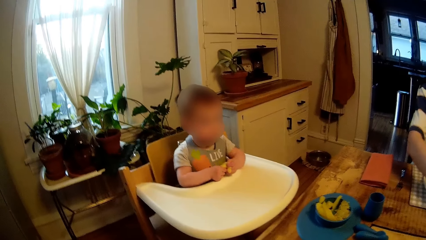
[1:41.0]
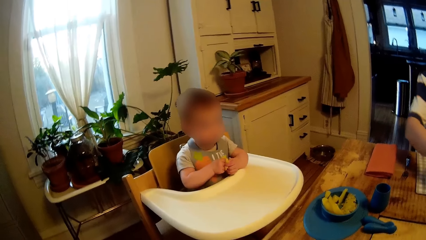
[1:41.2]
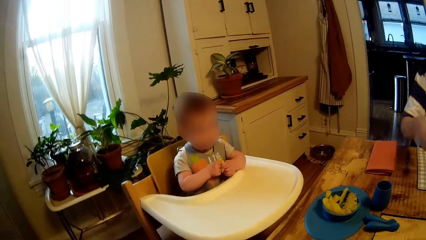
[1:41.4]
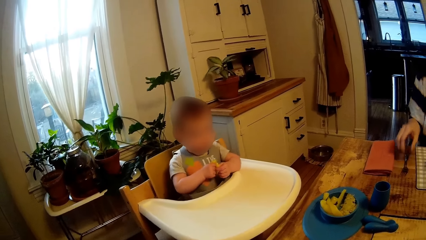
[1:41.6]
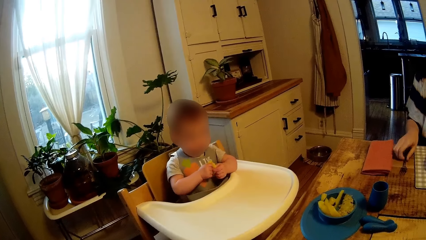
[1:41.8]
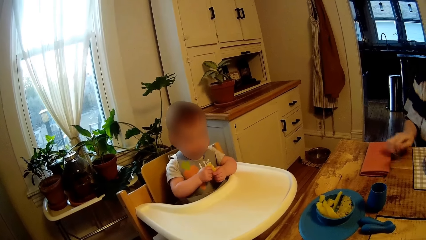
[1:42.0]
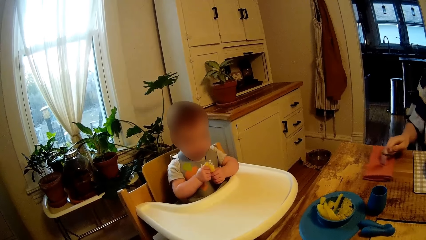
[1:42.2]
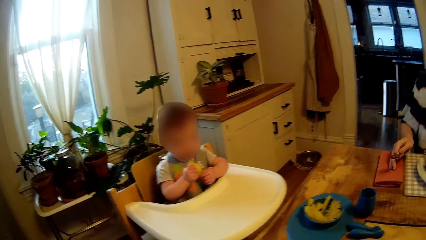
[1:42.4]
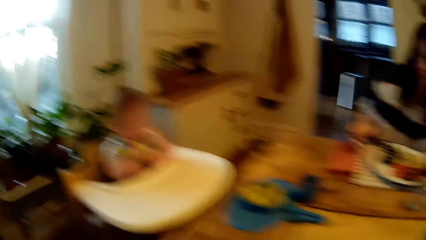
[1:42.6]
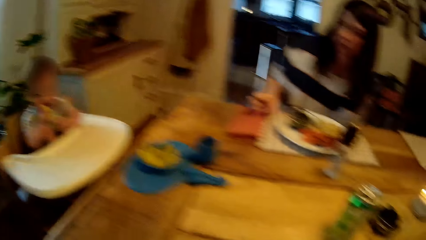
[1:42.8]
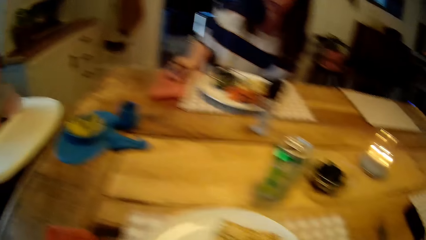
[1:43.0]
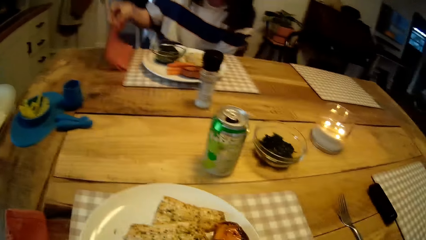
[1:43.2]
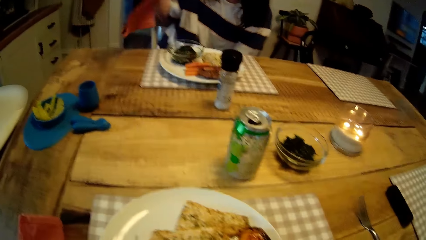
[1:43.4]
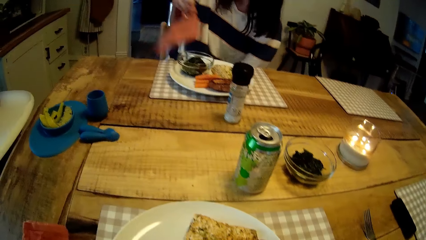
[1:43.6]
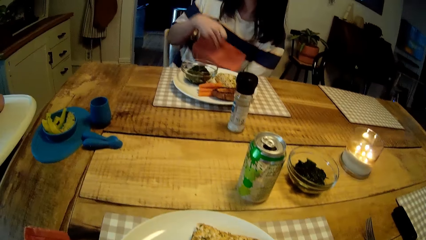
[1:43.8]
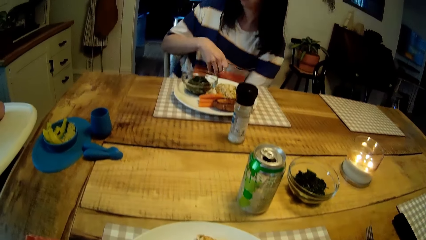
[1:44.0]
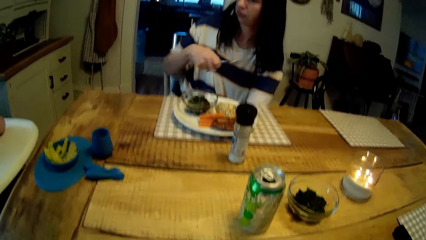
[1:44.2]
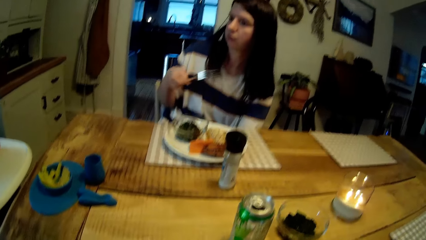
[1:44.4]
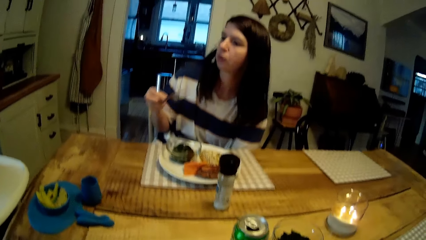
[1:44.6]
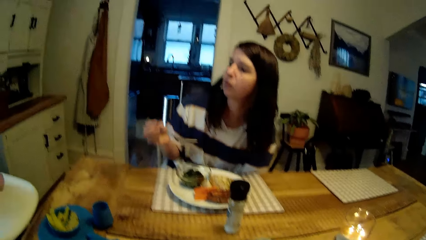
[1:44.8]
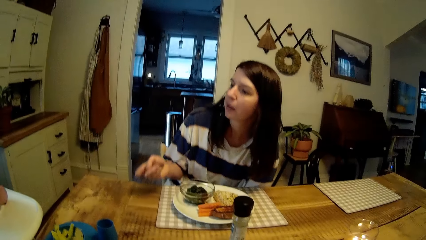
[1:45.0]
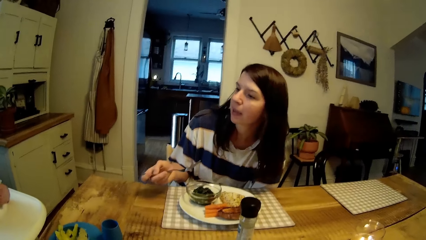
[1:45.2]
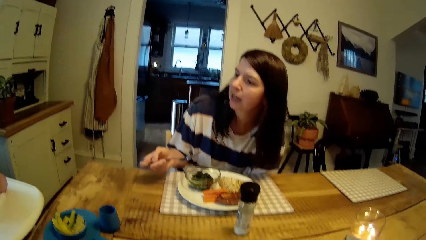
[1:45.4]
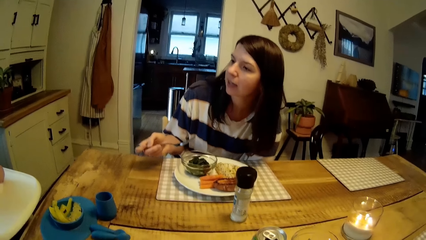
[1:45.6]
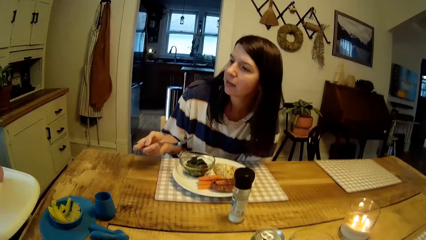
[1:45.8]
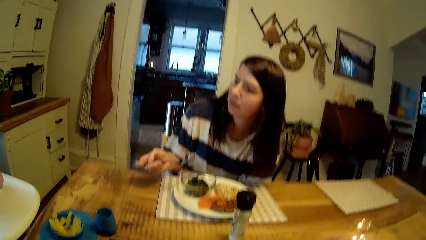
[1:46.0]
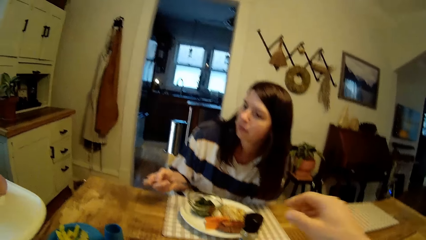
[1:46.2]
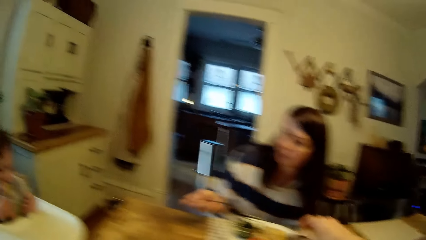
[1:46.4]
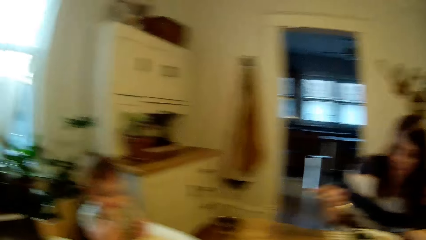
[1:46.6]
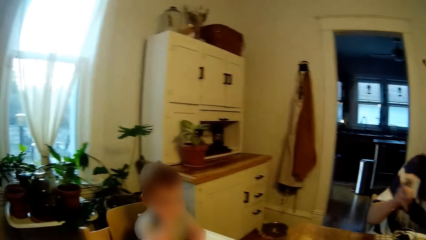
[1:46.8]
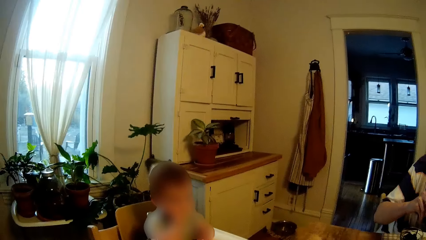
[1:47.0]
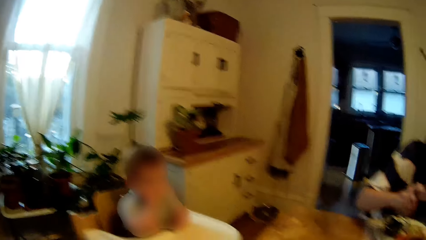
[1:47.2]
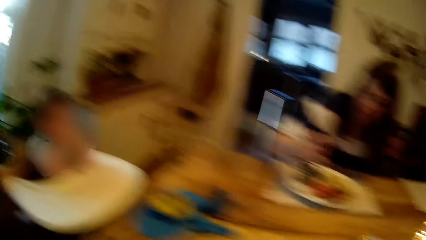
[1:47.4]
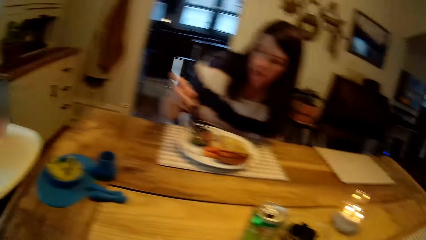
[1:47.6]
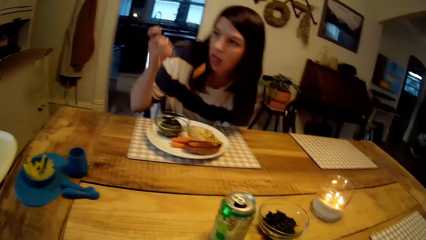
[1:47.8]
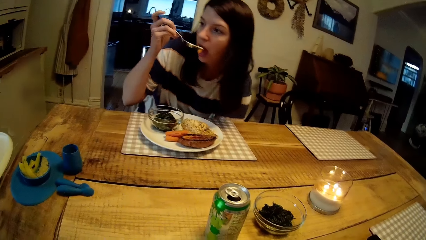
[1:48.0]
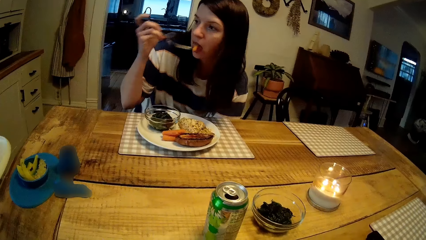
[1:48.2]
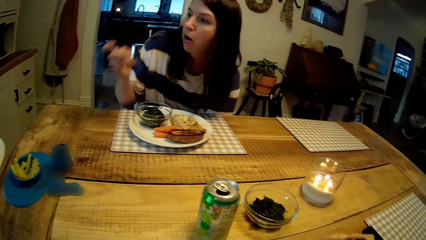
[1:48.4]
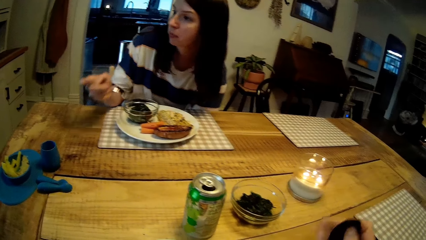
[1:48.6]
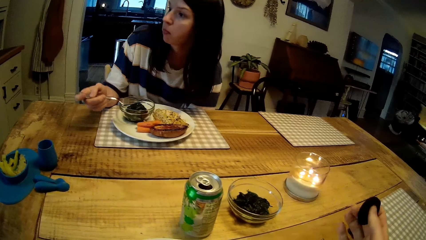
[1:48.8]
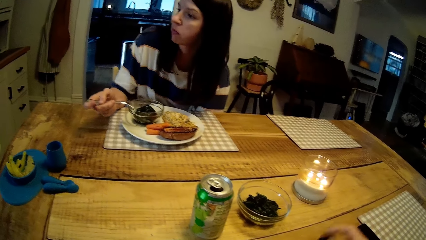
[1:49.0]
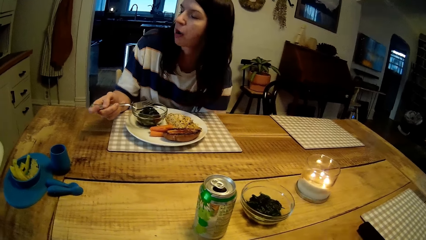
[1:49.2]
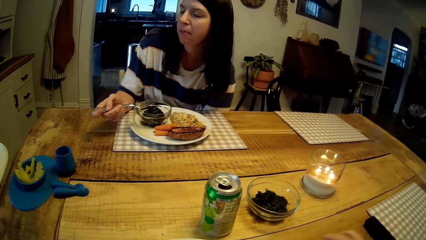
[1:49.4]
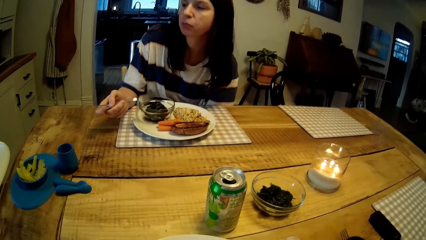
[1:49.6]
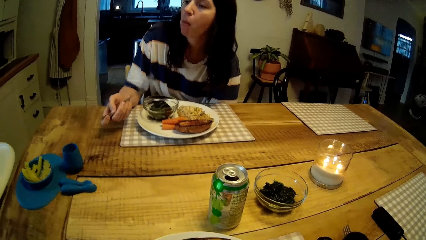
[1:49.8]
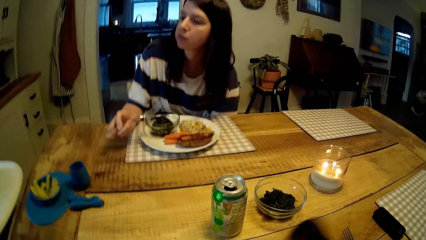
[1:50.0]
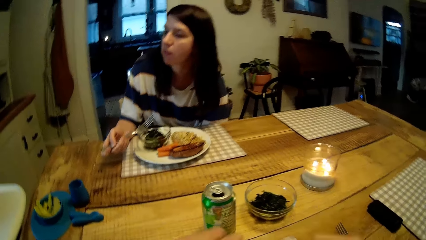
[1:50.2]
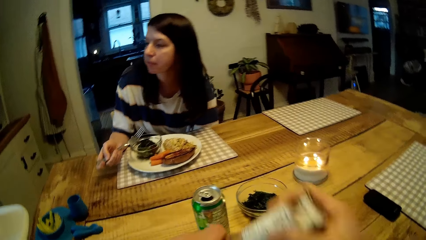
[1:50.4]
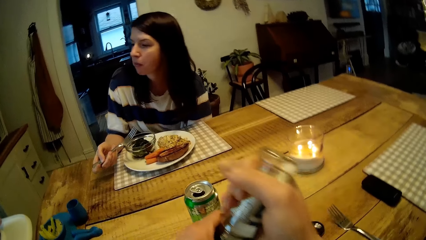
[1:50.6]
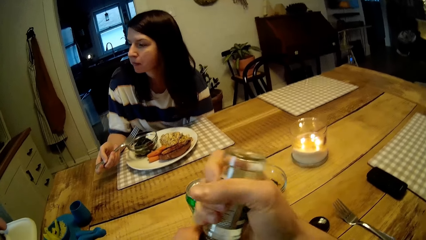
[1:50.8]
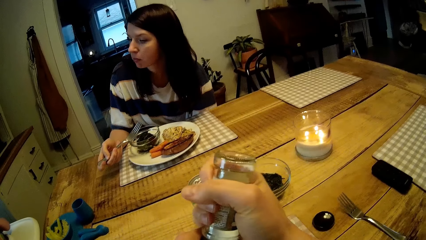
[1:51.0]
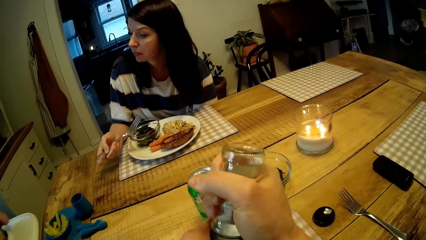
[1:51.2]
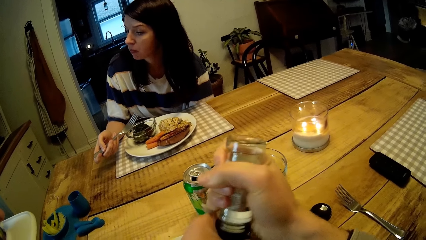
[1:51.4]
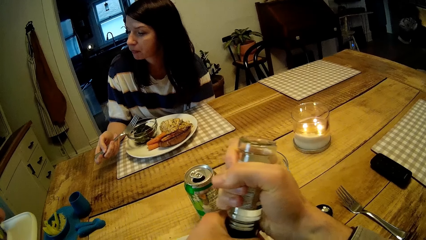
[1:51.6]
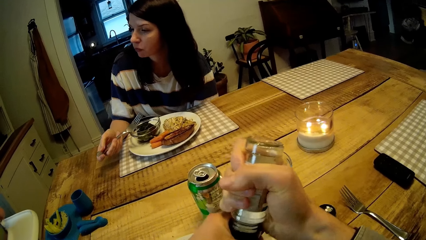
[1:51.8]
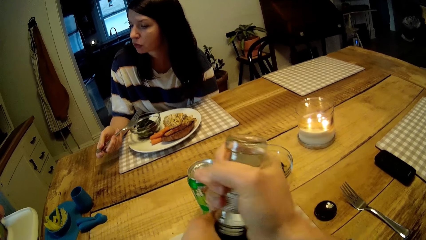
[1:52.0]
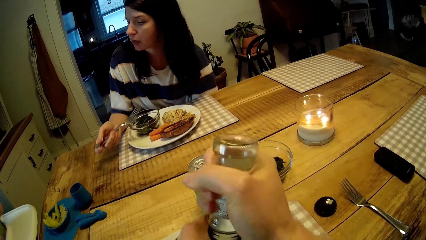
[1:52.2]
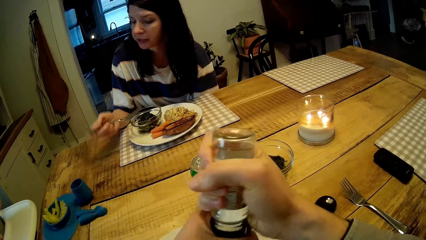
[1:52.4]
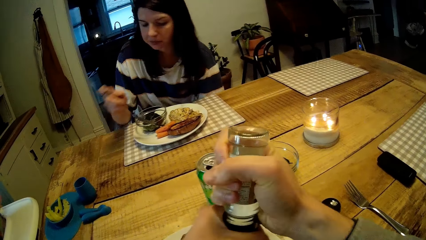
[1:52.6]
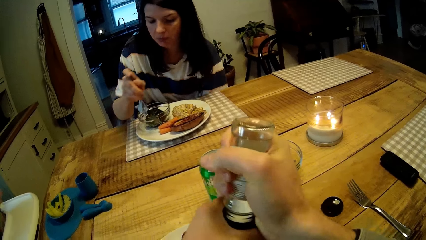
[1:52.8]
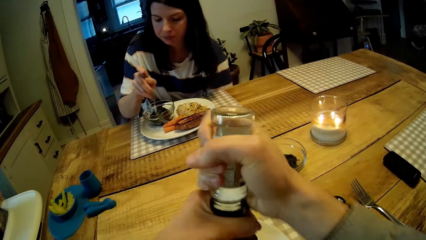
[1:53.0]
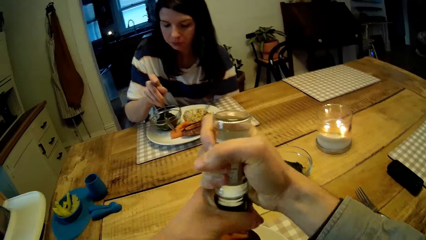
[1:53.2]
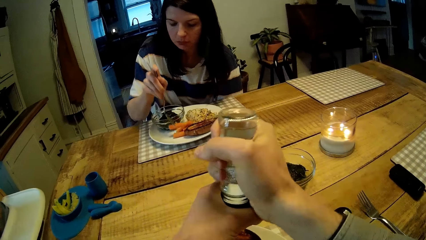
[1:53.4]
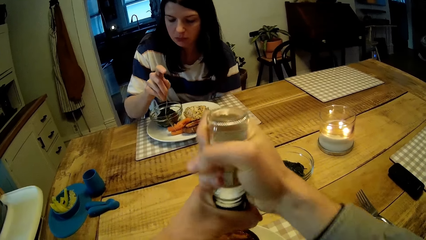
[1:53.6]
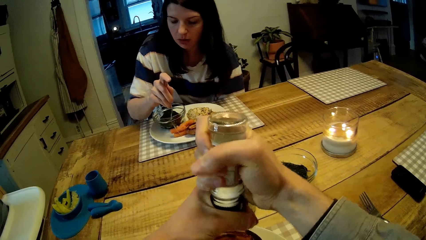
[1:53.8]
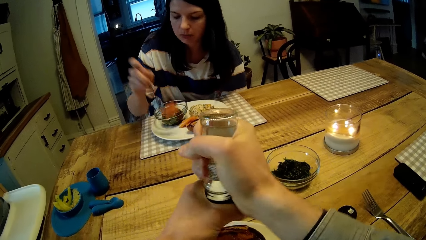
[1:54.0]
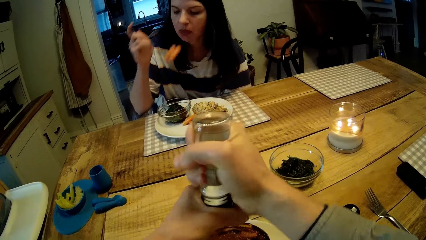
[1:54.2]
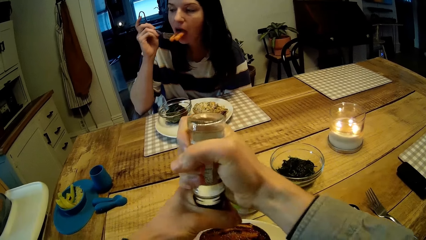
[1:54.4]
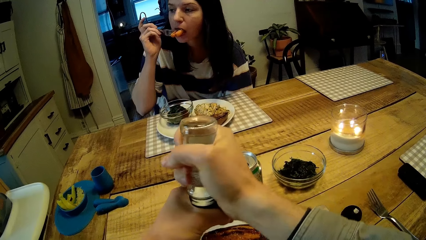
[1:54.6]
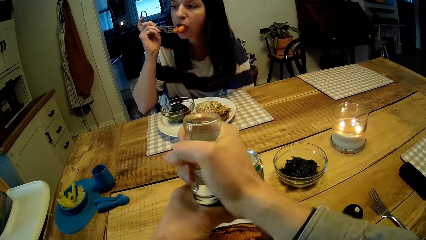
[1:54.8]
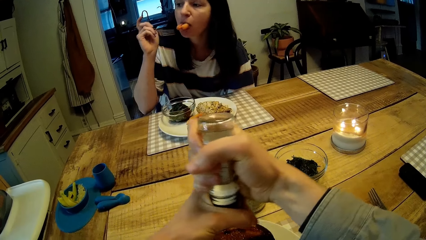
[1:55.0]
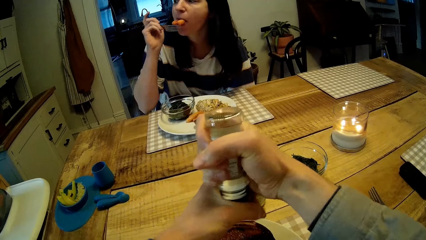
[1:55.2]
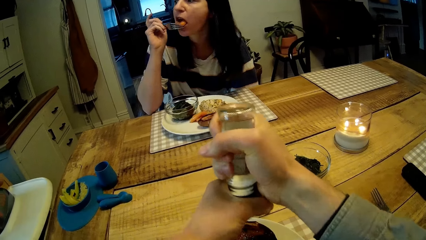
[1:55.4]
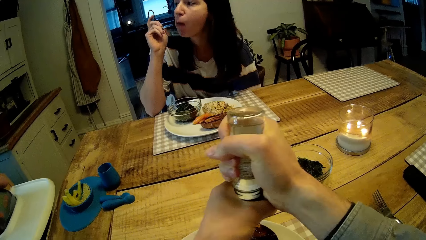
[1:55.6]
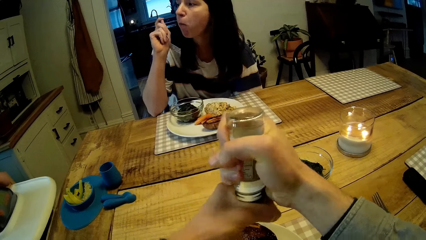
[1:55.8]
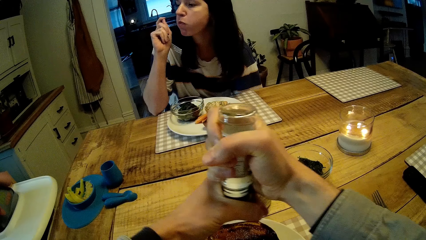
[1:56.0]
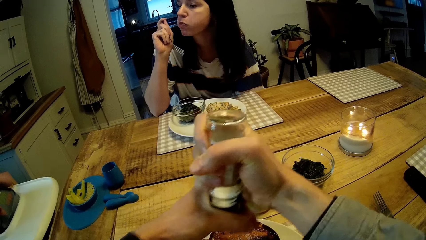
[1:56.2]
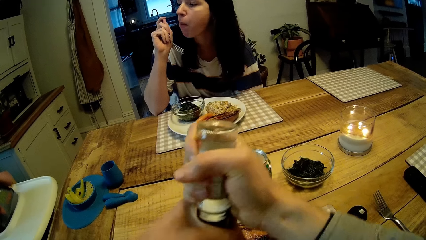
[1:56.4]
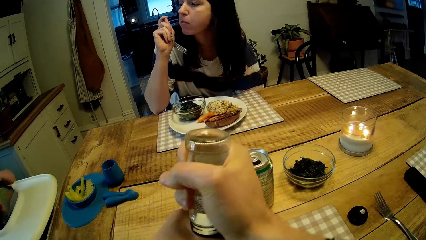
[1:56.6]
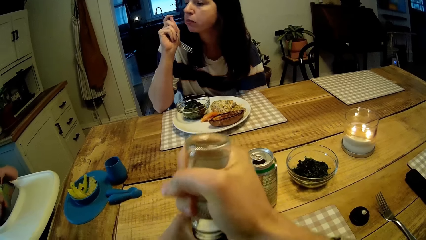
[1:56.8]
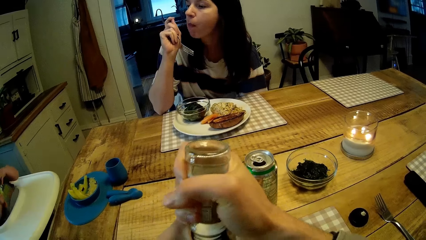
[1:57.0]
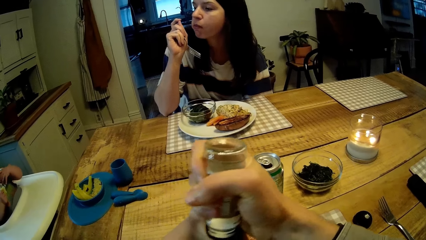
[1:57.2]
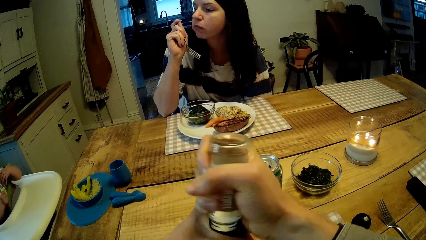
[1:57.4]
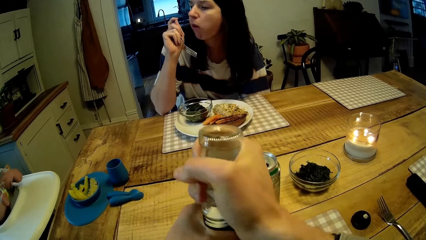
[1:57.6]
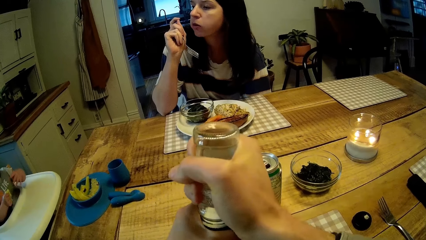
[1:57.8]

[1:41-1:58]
The camera wearer stares at the baby. The woman picks up a fork from the dining table with her right hand, moves a napkin on the dining table with her right hand, picks up the napkin from the dining table with her right hand and drops the napkin on her body with her right hand. The woman talks to the baby. The camera wearer looks at the woman. He picks up the salt sprinkler or bottle from the dining table with his right hand. The woman eats a carrot with the fork in her right hand. The camera wearer stares at the woman. He rotates the salt sprinkler with both hands. He opens the bottle. The woman eats two carrots with the fork in her right hand.
